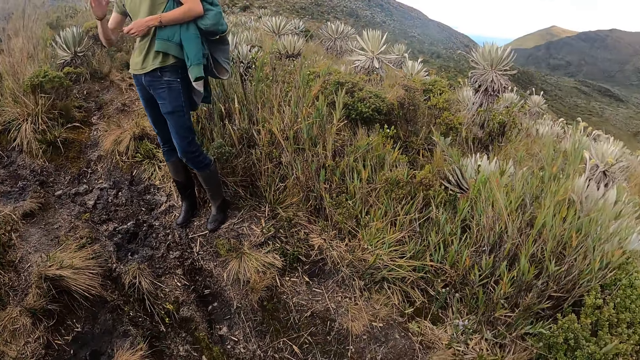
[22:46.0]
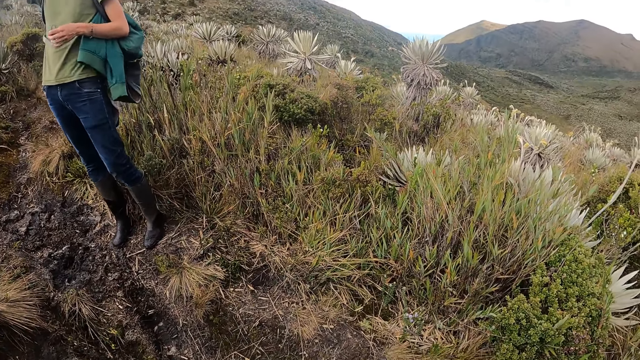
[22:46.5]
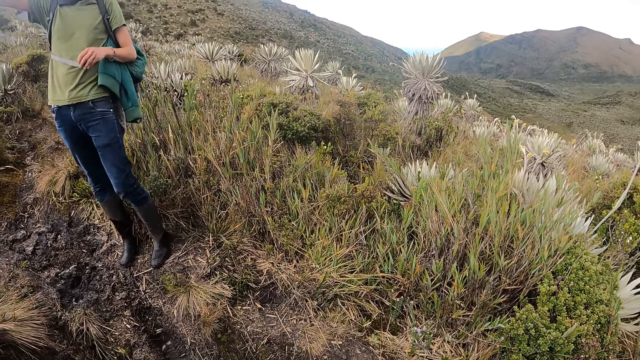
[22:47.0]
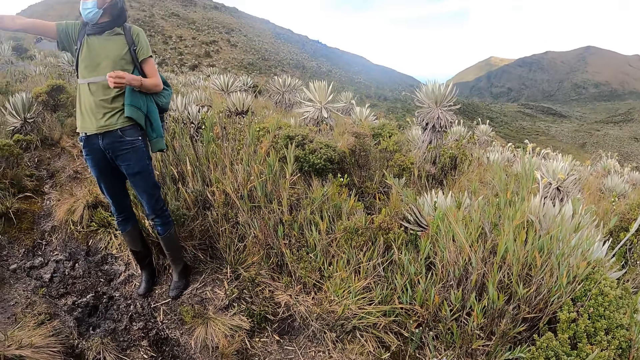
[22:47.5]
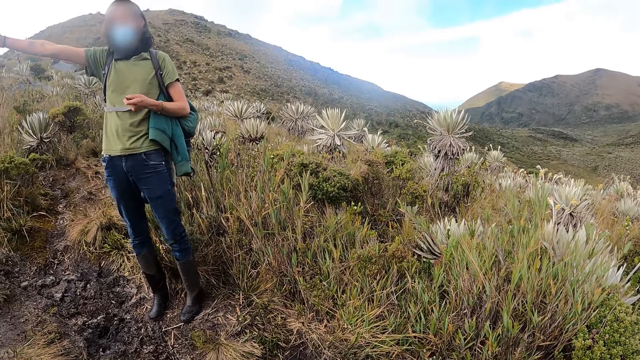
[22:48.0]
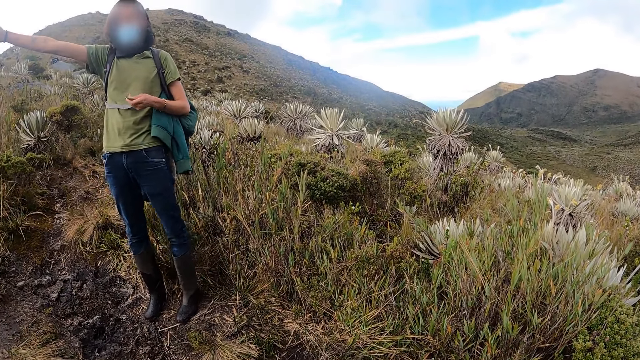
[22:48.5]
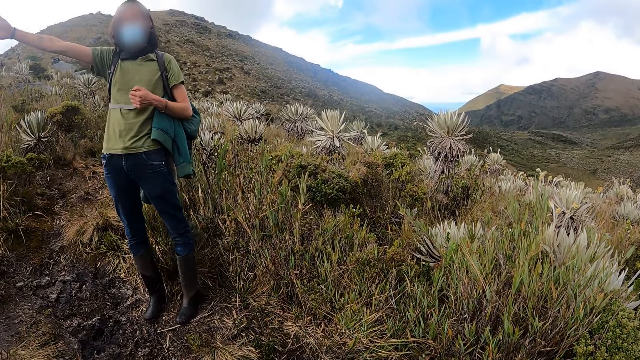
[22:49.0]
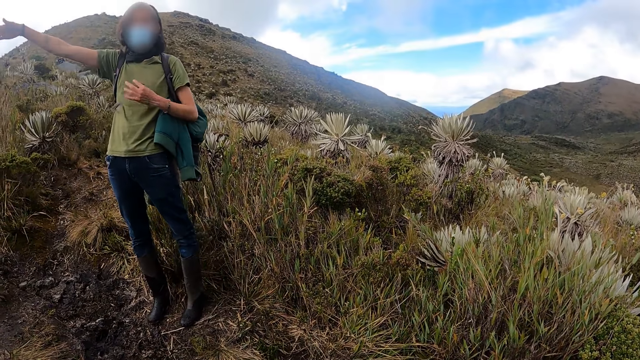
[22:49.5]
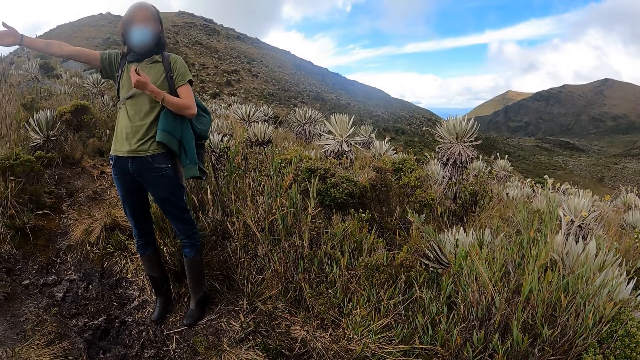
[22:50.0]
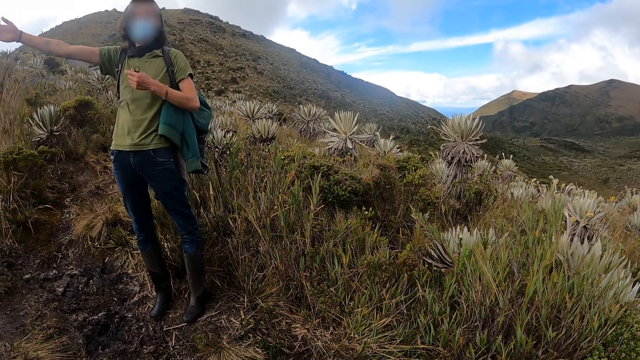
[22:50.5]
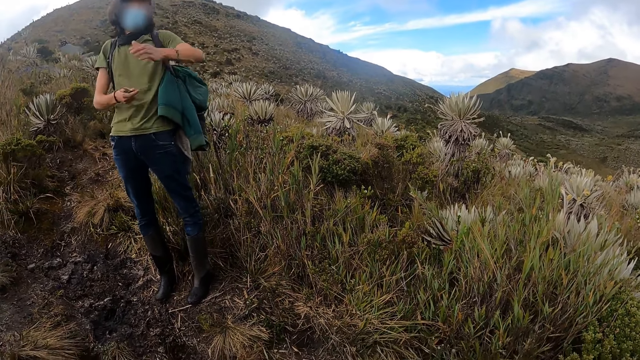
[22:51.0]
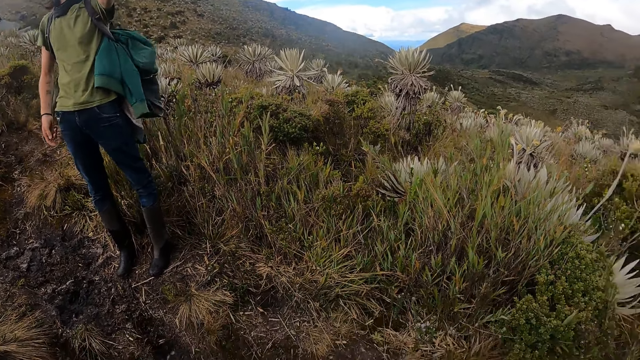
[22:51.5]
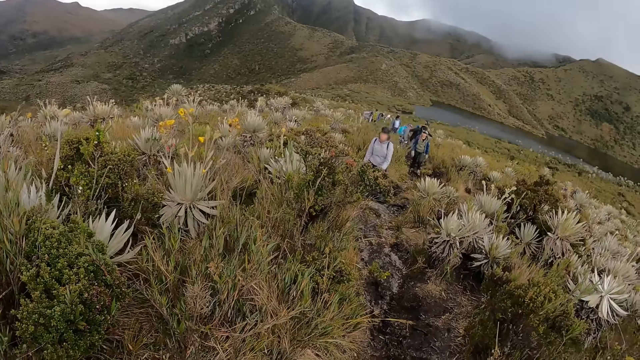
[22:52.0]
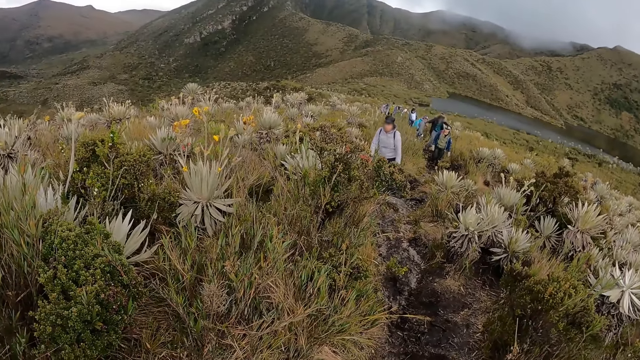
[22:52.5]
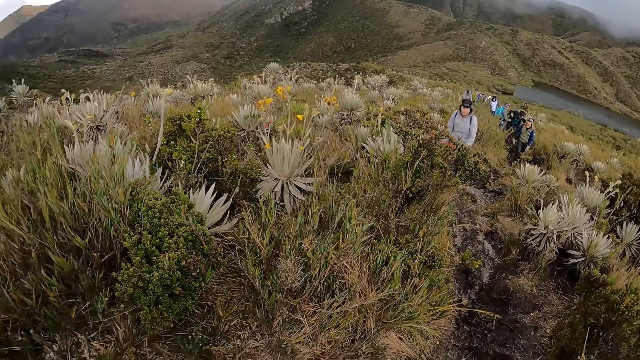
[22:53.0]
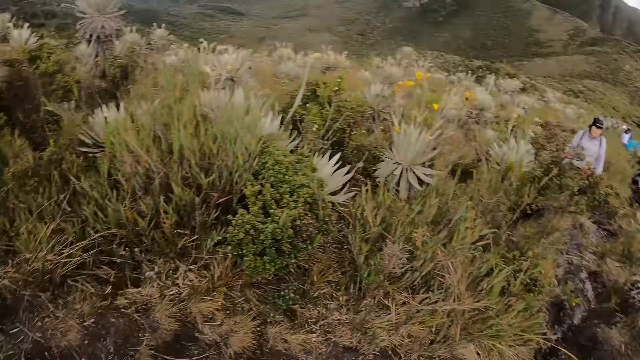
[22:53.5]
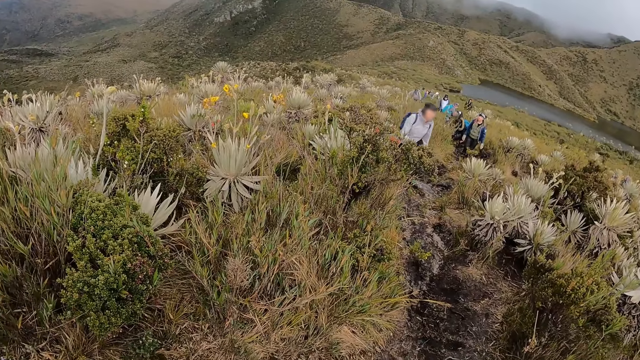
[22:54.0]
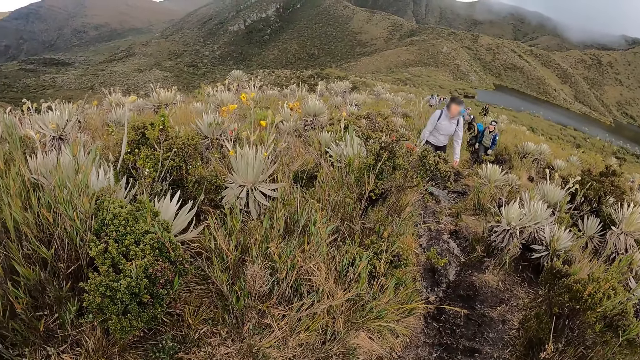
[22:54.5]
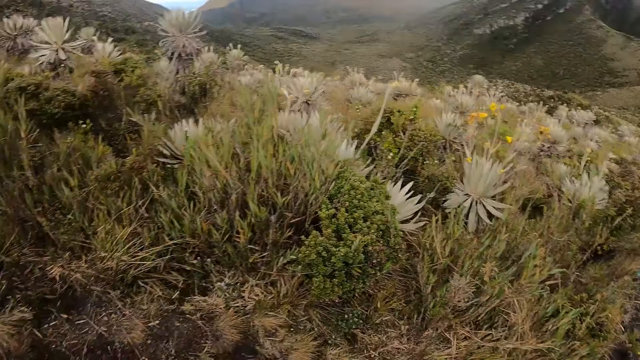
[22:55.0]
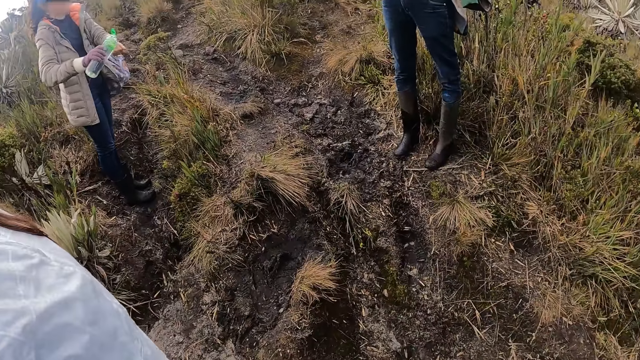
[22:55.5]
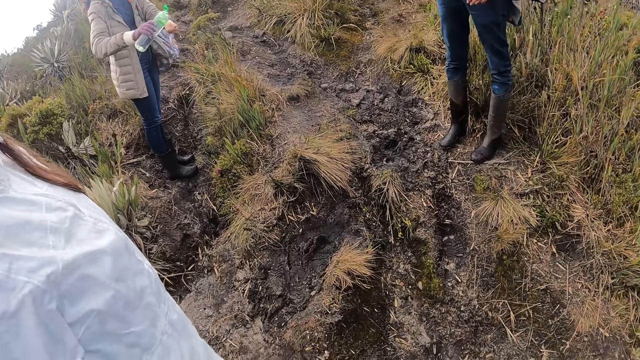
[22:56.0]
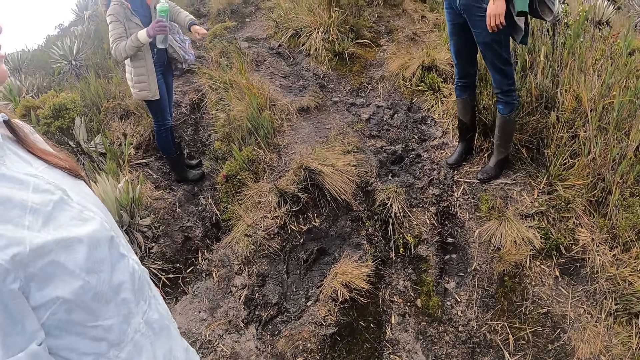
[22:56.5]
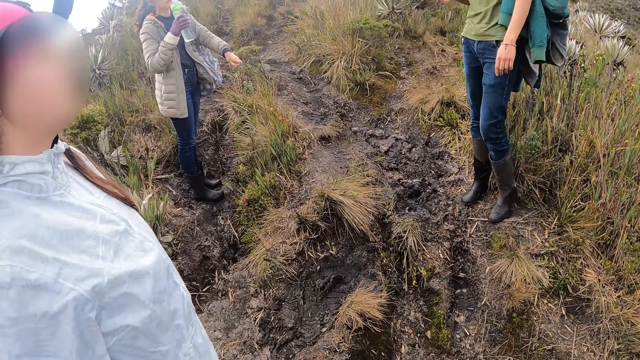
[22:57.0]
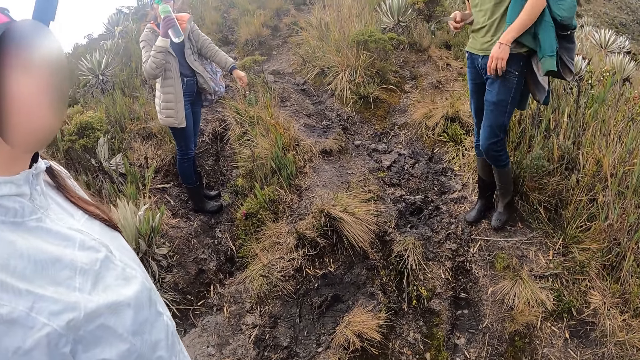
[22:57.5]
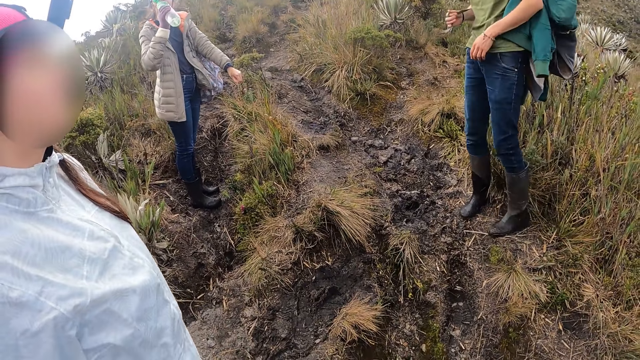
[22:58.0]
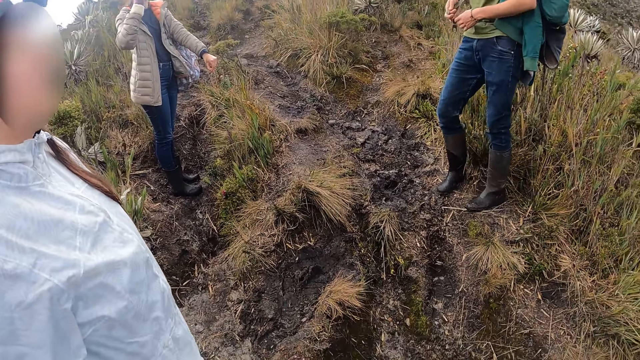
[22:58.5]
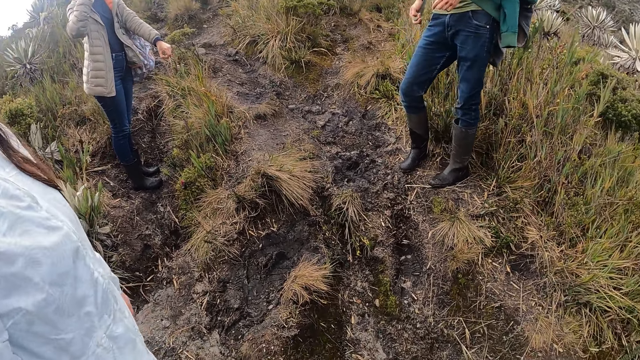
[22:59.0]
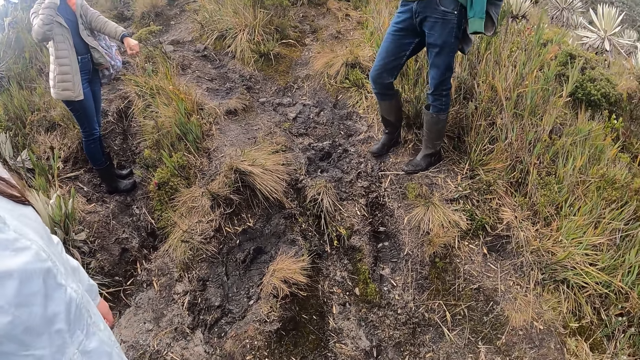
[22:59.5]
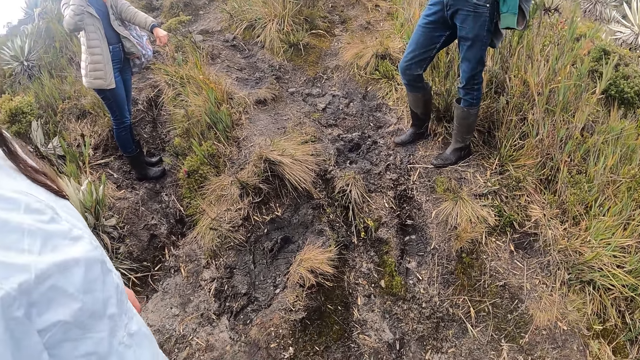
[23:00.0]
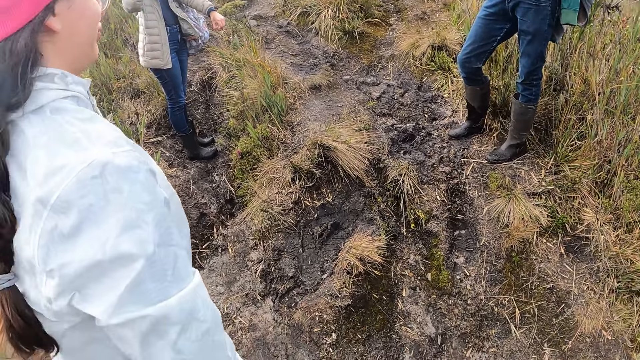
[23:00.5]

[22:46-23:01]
A woman washes her left hand with water from a bottle in her right hand. She drinks water from the bottle in her right hand.

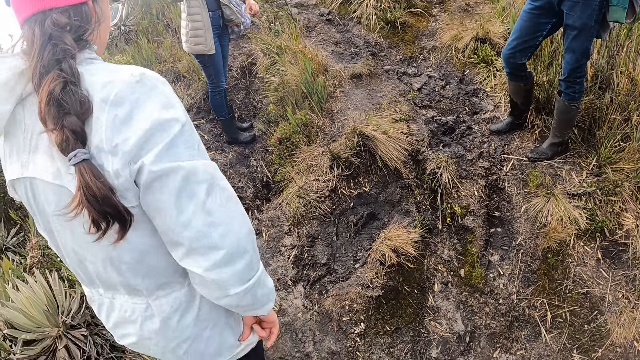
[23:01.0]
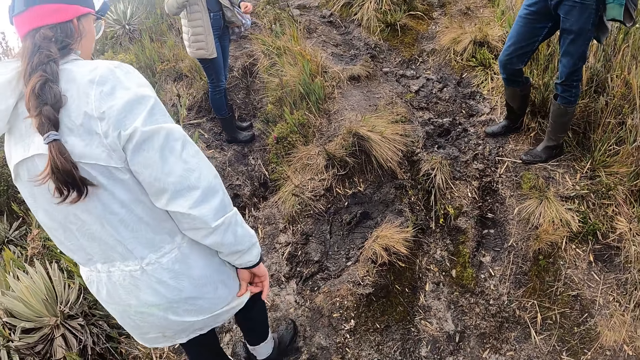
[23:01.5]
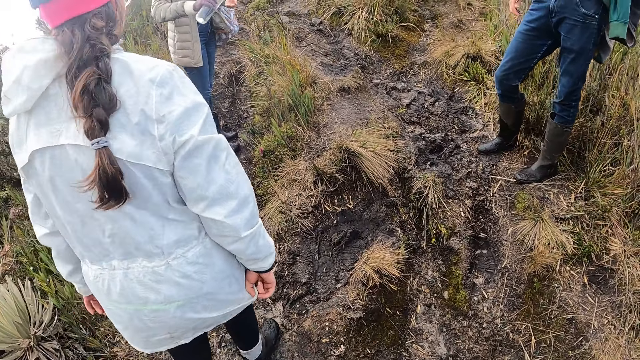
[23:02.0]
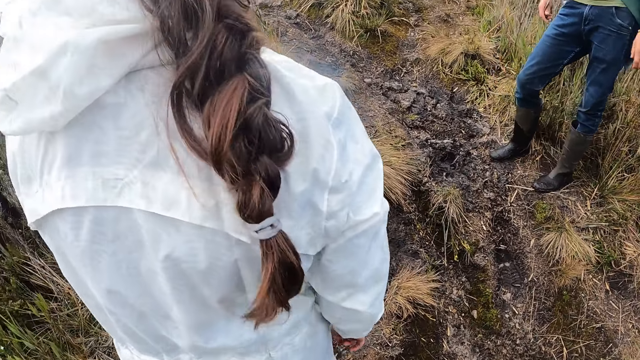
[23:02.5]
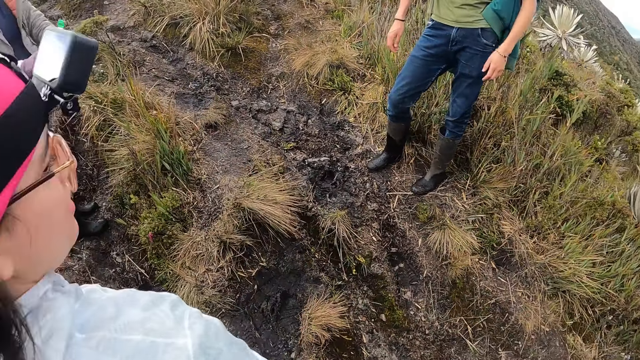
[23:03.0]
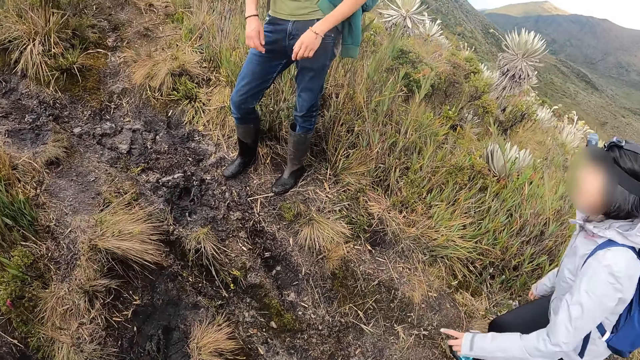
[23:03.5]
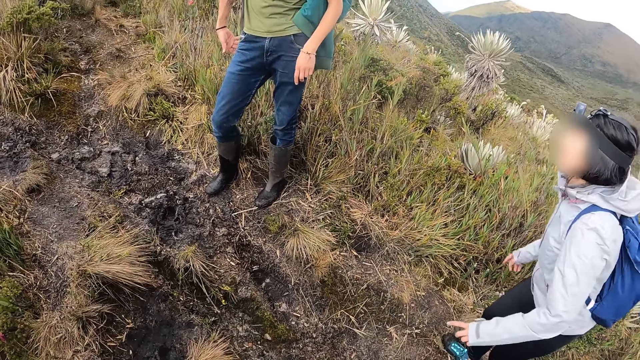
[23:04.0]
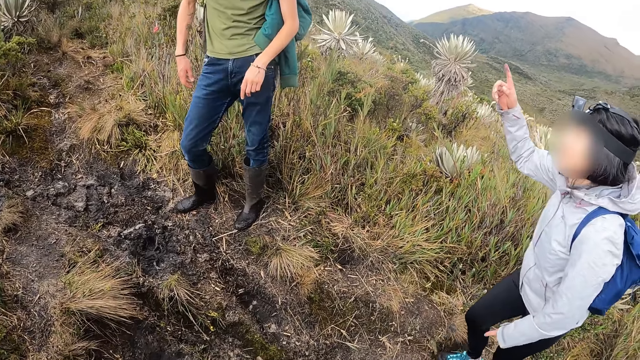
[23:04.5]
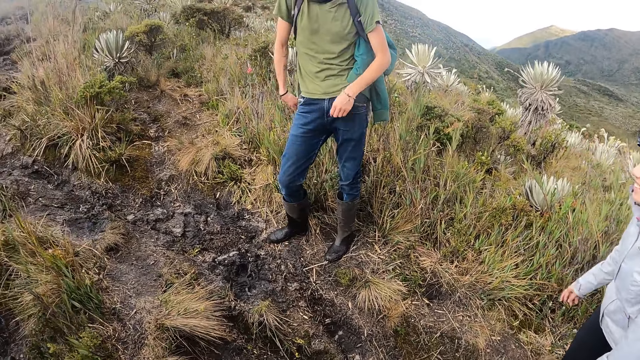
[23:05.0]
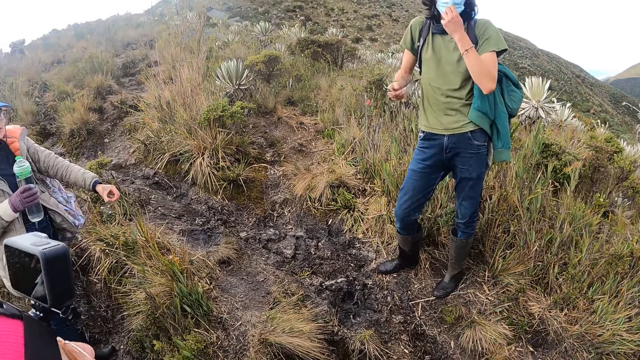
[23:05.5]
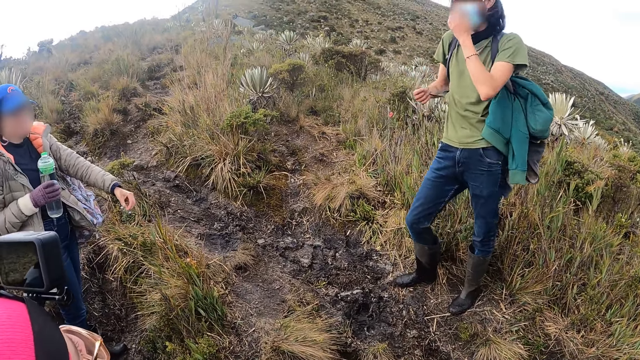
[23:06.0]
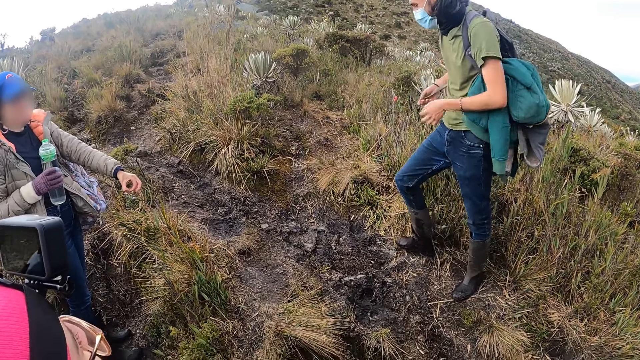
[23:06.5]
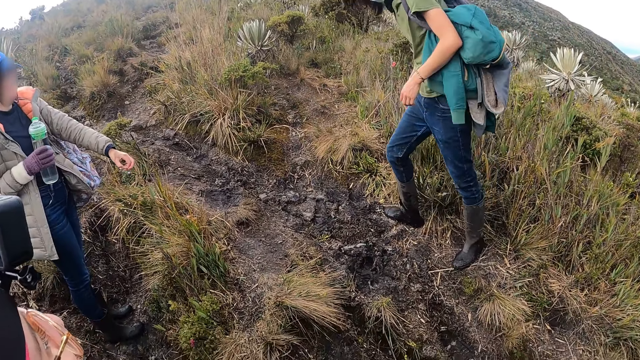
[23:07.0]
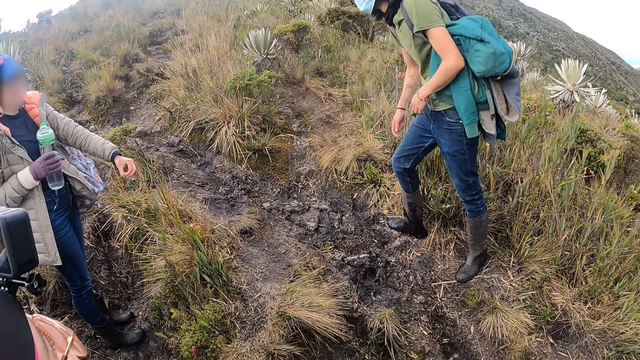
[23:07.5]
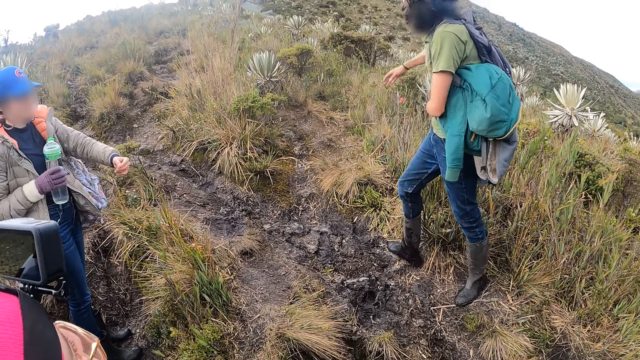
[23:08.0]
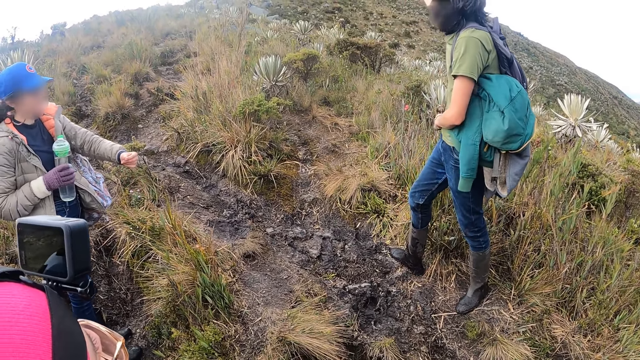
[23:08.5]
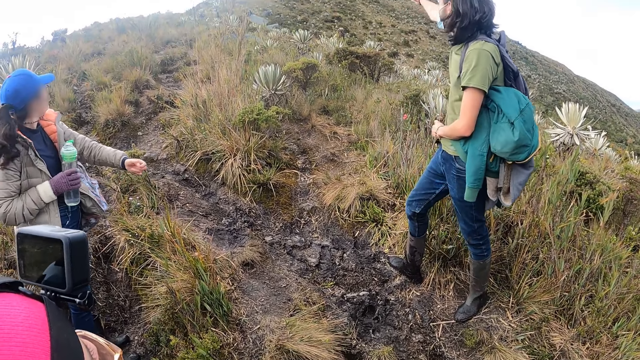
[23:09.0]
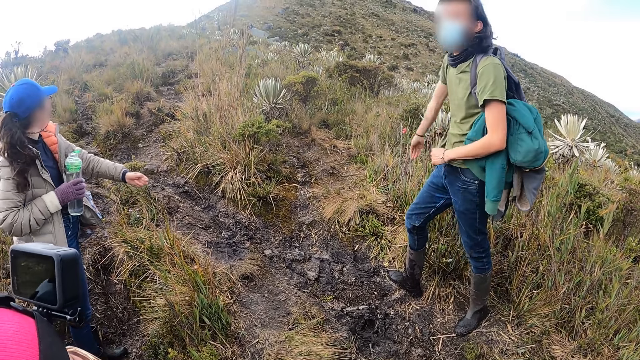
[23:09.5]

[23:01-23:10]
A man adjusts his facemask with his left hand.
